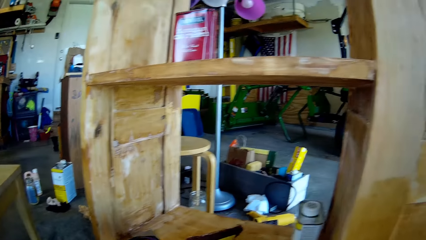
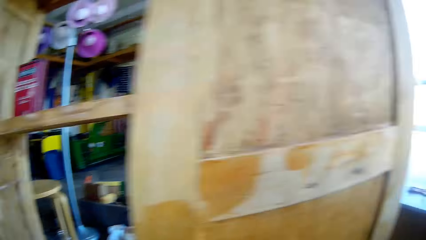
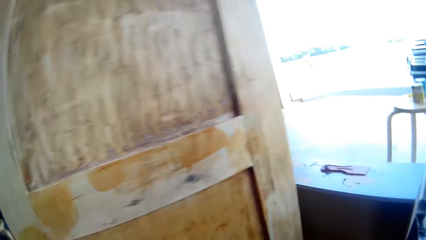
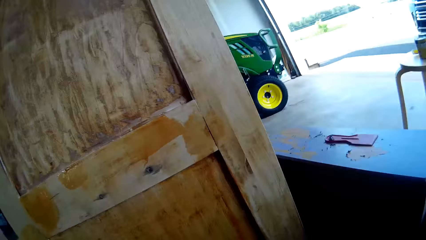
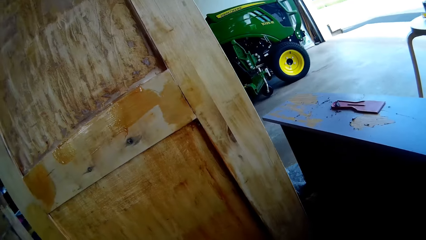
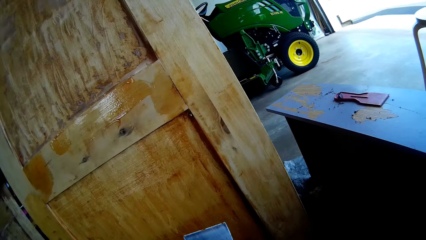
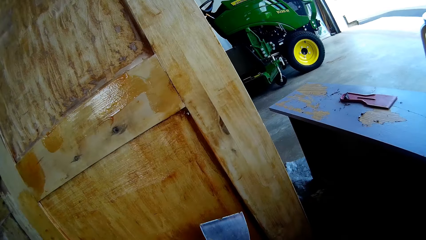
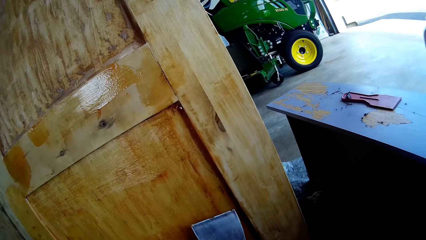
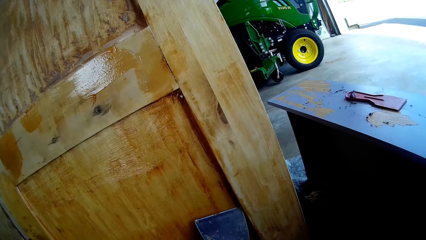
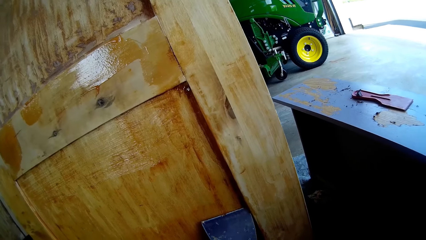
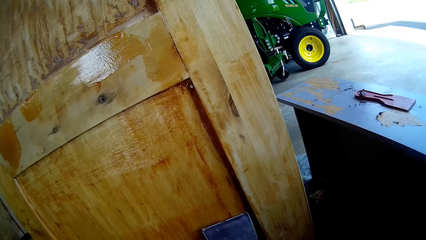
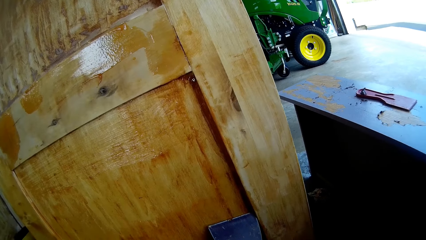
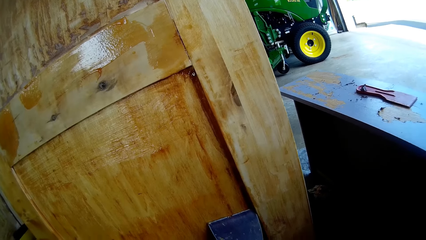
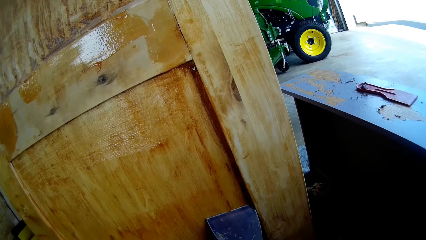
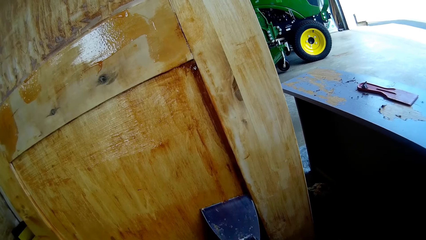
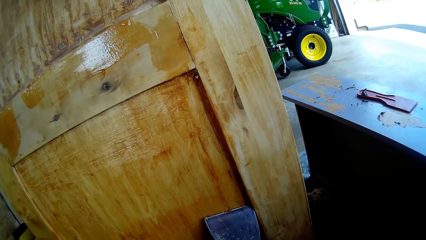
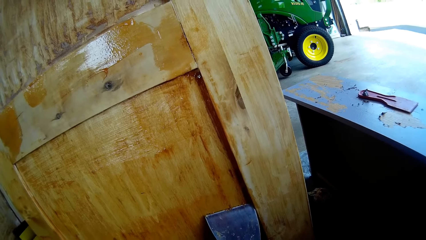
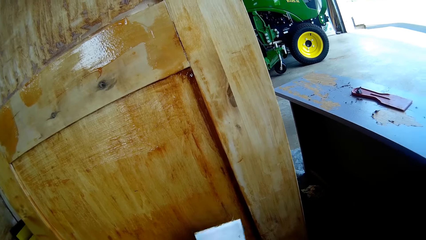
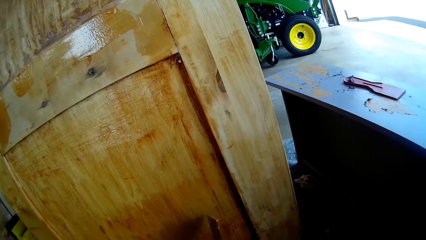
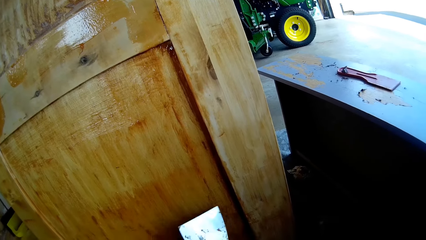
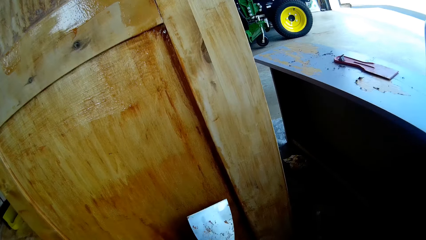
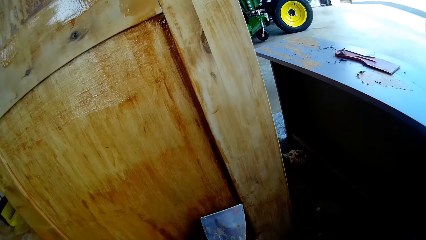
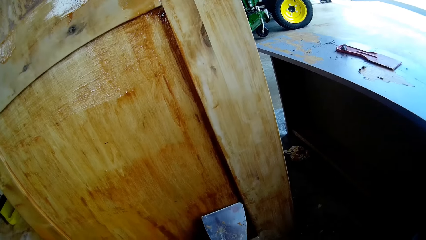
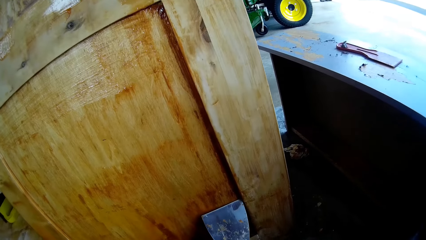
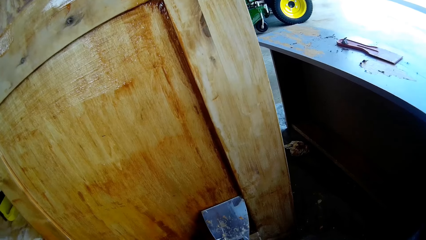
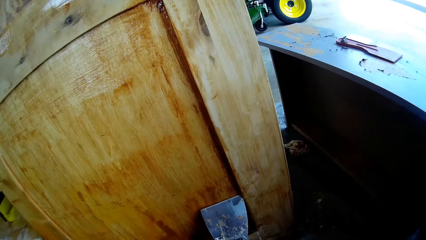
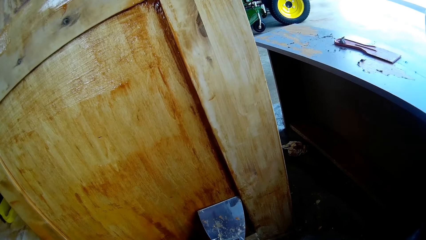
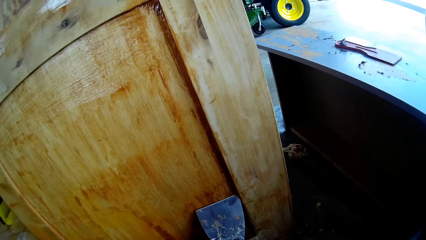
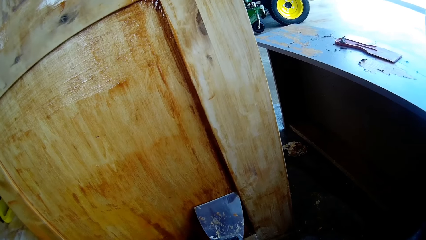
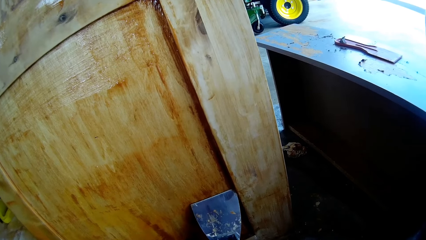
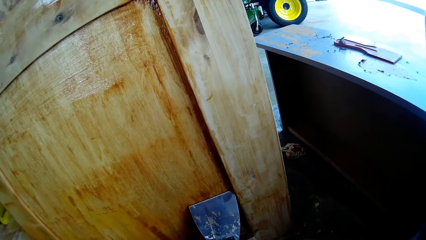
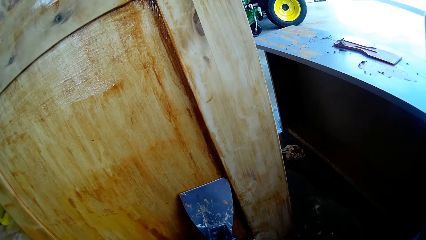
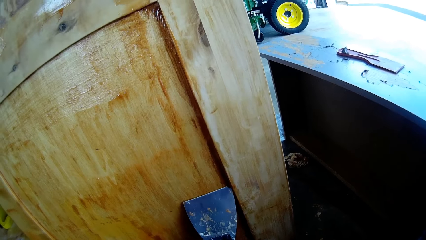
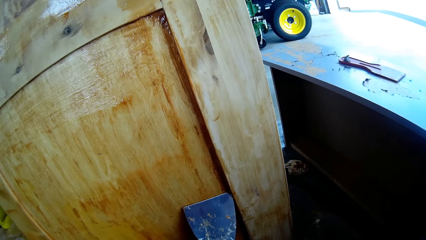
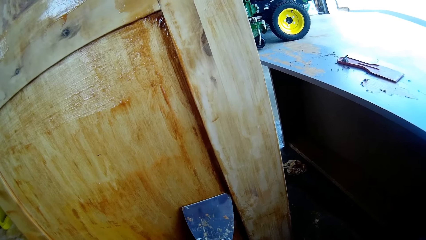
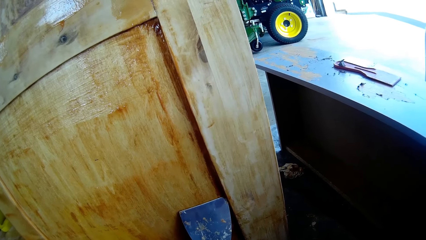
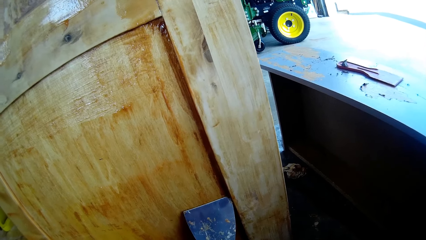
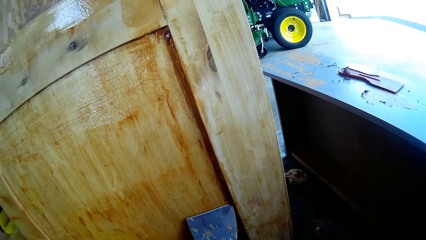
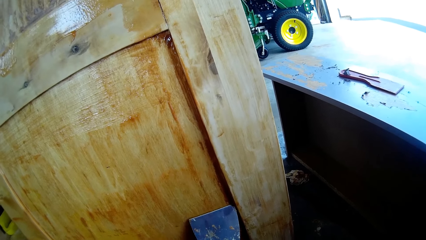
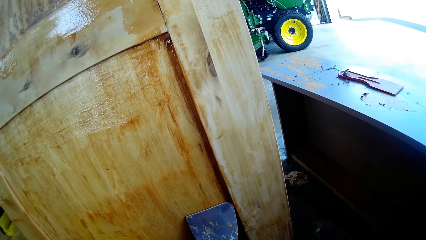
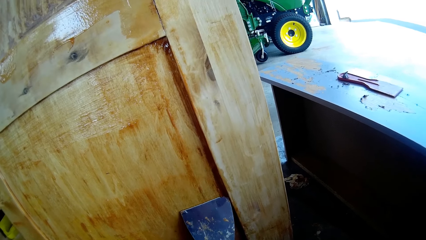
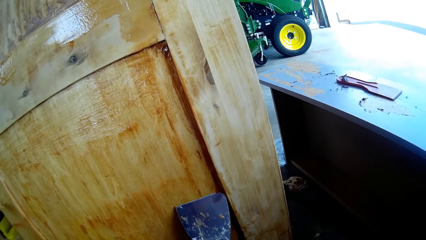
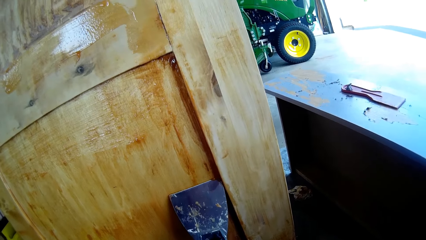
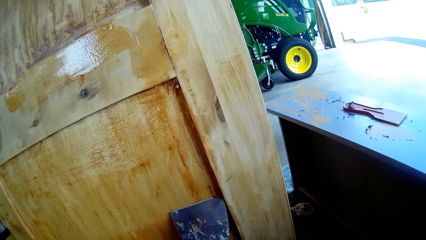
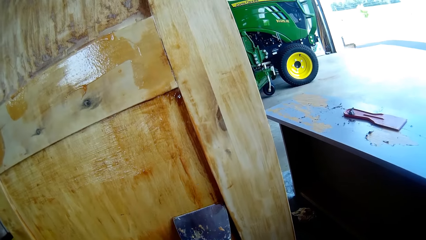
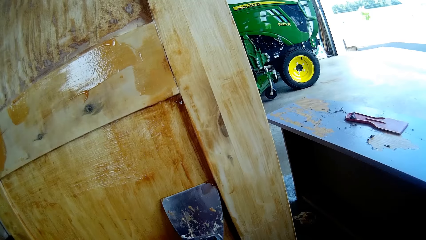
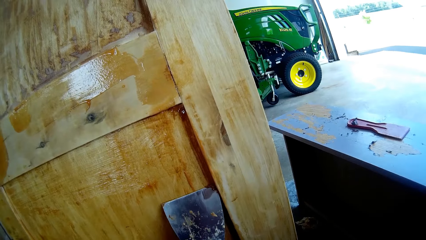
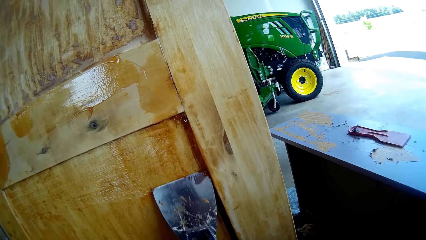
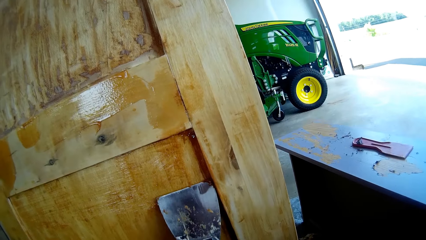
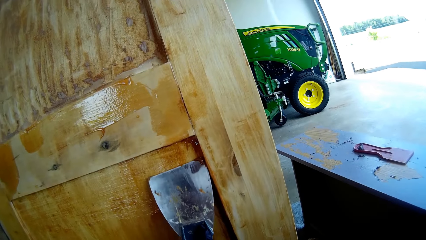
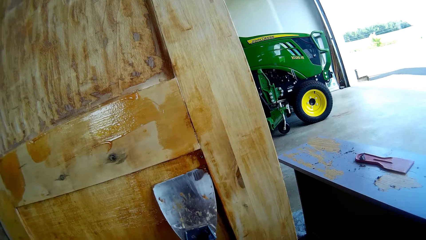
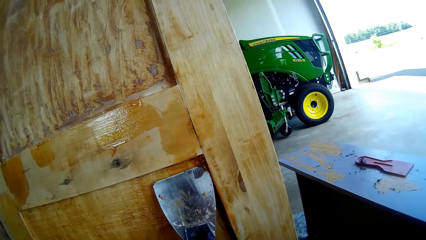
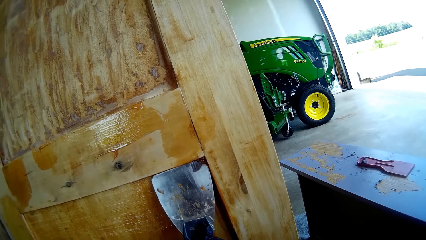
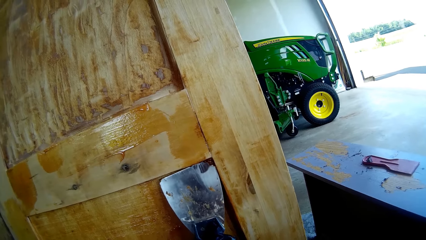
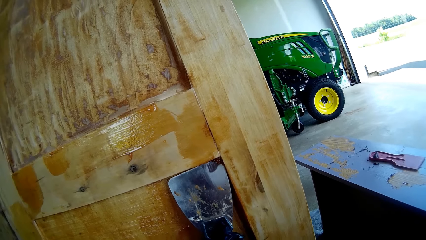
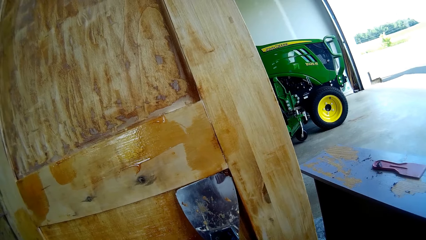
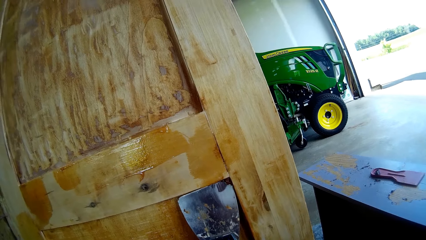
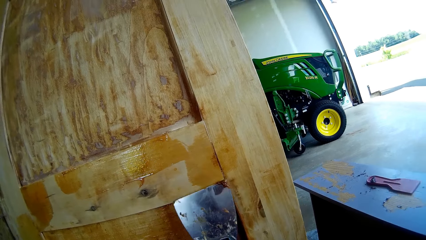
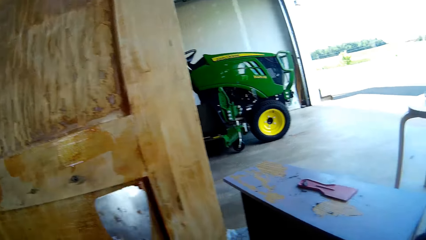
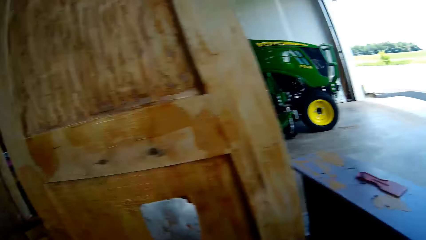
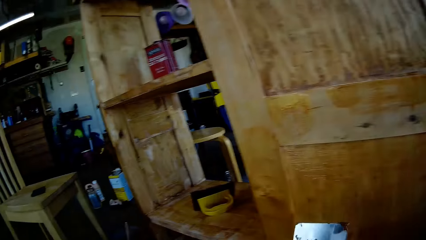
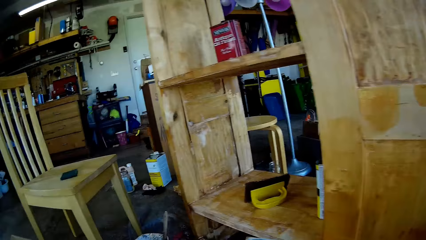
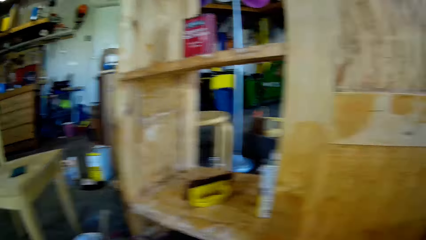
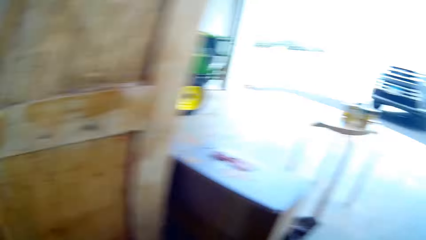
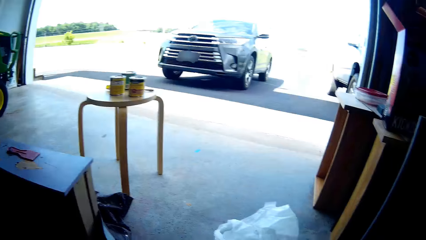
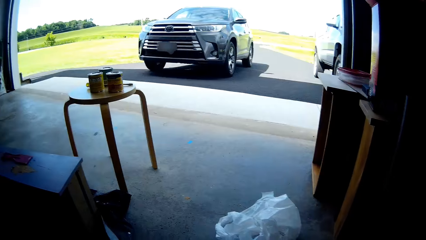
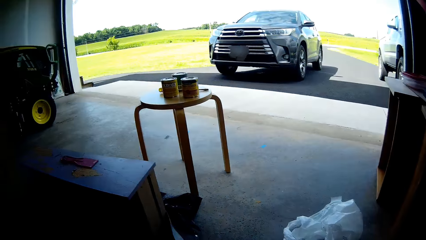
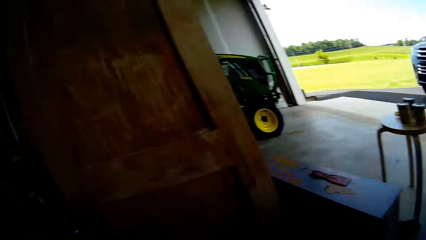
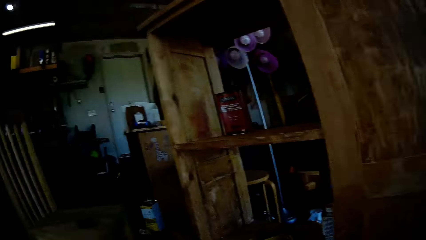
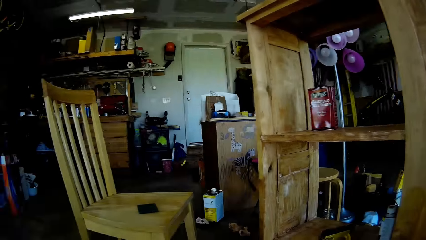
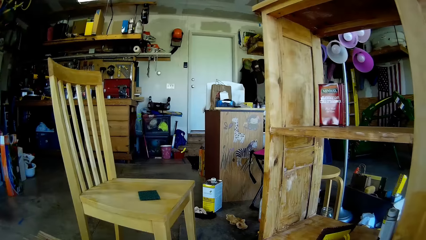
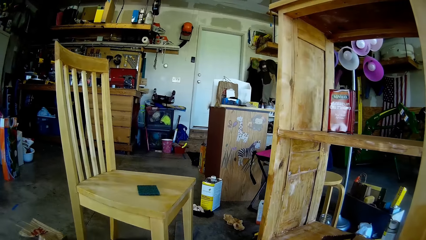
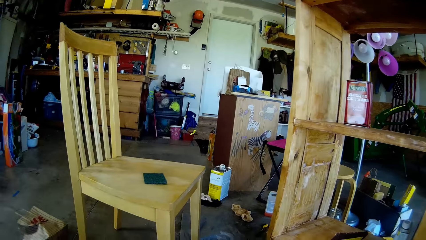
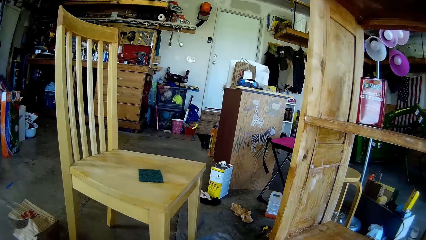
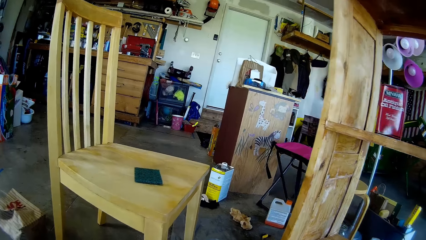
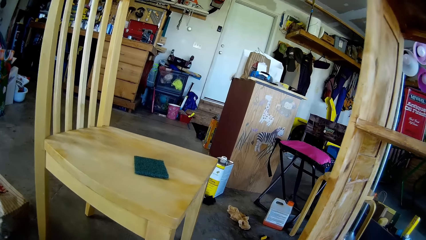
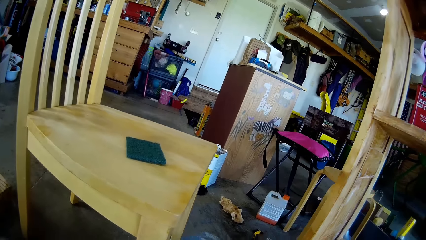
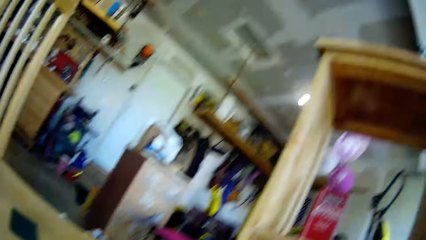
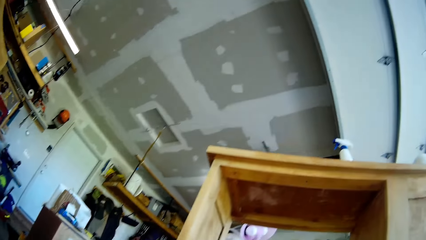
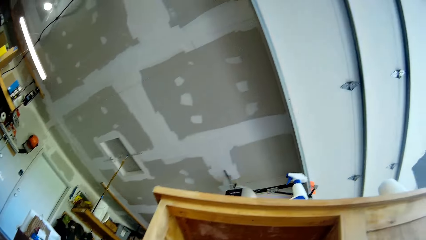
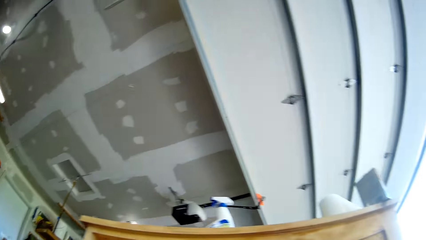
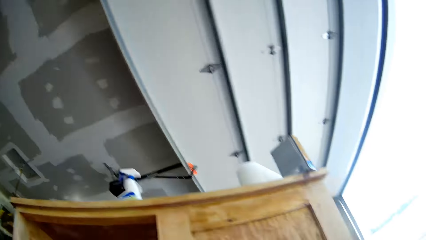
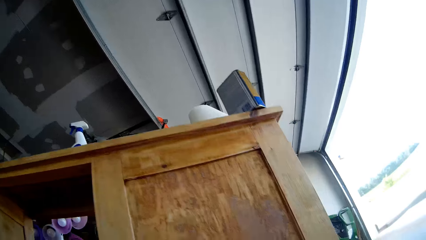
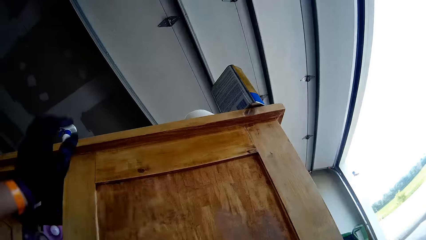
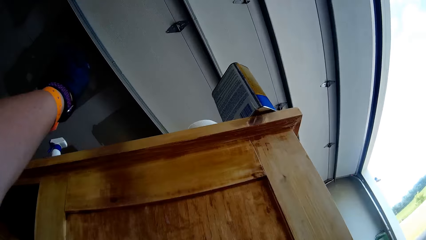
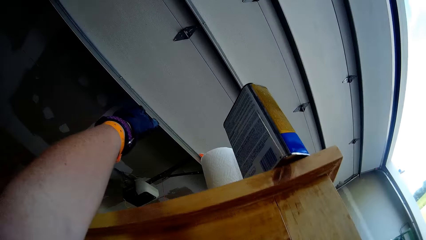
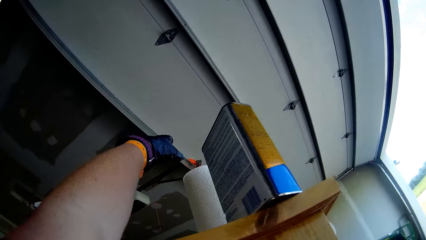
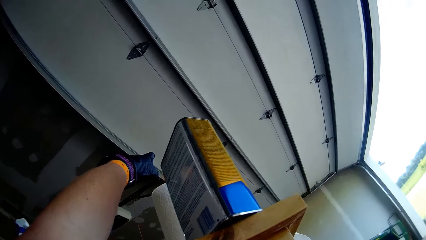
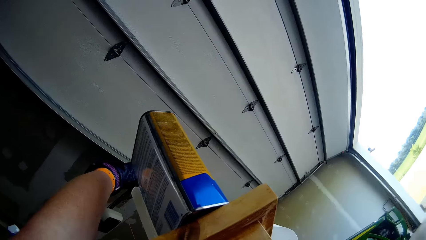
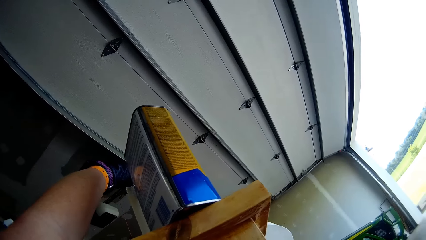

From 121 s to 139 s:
The camera wearer looks around. They remove dirt with a scraper. They scrub the cupboard. They look around.
